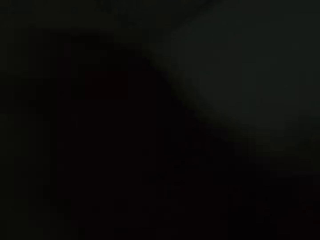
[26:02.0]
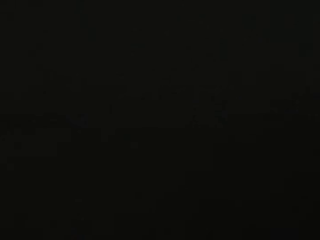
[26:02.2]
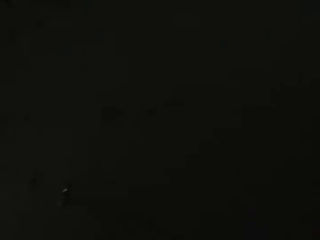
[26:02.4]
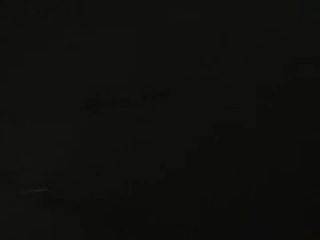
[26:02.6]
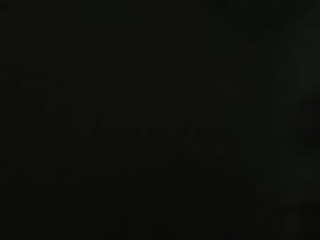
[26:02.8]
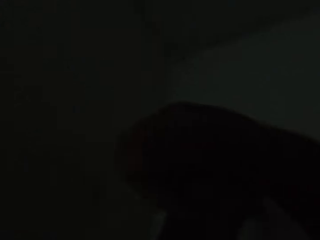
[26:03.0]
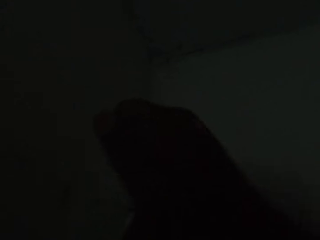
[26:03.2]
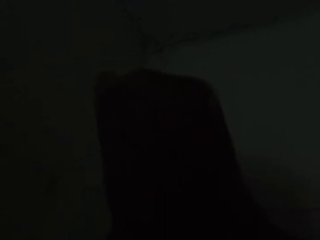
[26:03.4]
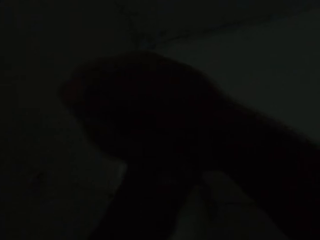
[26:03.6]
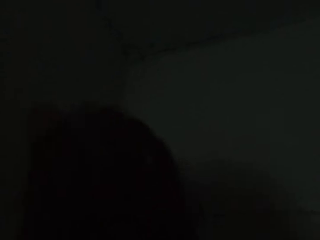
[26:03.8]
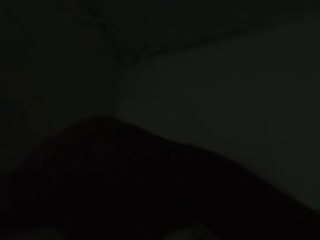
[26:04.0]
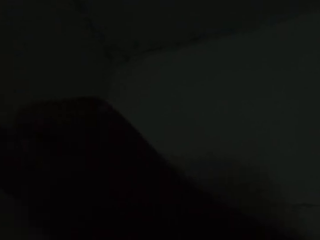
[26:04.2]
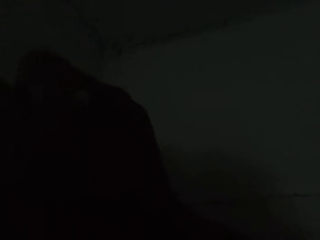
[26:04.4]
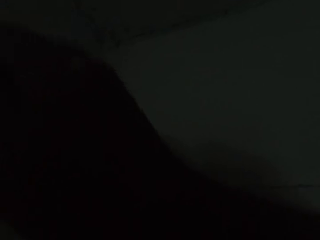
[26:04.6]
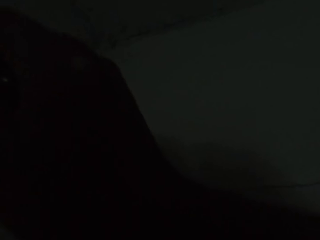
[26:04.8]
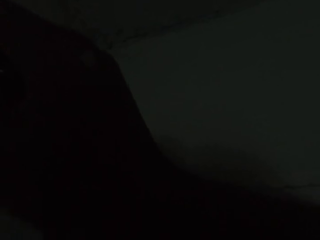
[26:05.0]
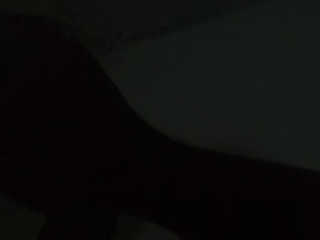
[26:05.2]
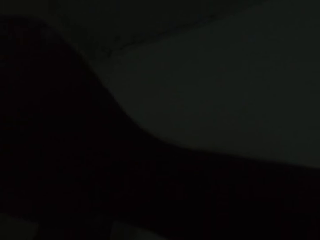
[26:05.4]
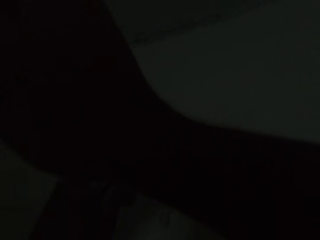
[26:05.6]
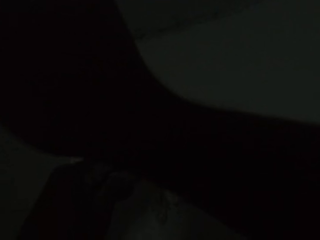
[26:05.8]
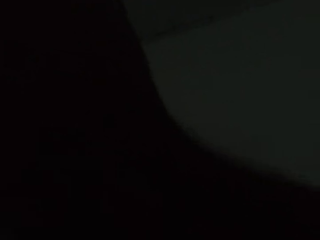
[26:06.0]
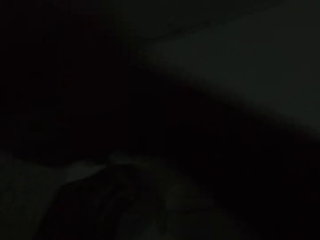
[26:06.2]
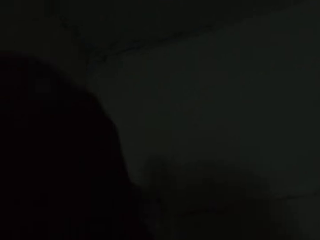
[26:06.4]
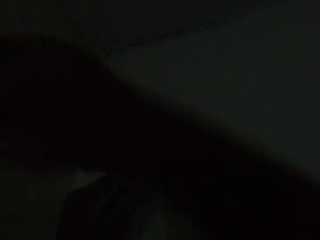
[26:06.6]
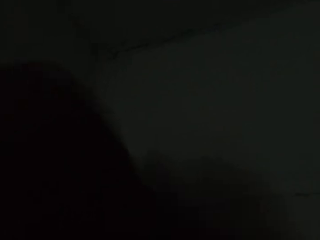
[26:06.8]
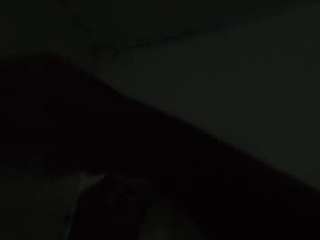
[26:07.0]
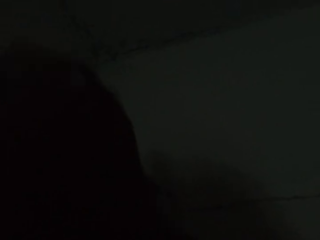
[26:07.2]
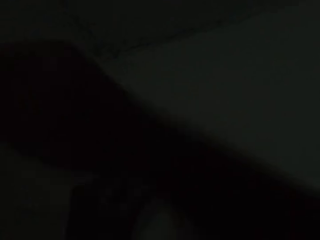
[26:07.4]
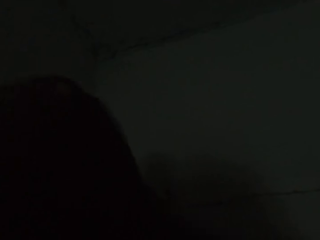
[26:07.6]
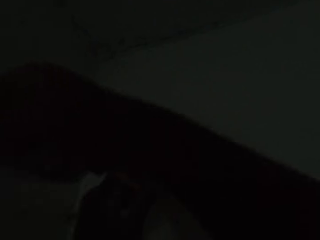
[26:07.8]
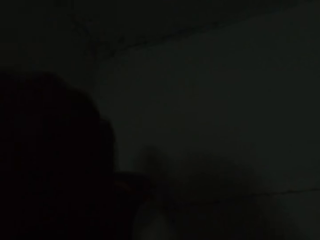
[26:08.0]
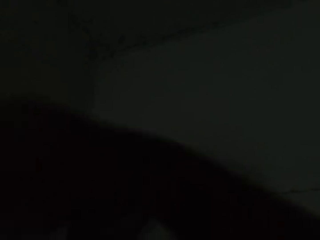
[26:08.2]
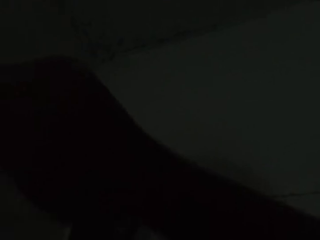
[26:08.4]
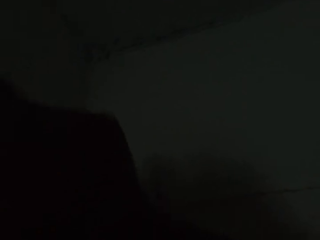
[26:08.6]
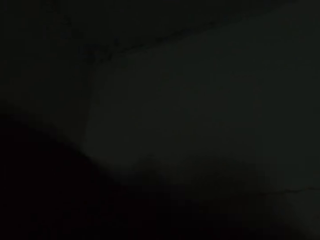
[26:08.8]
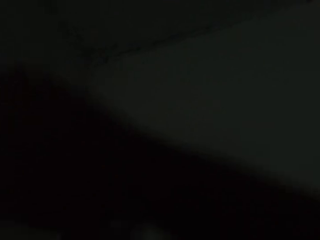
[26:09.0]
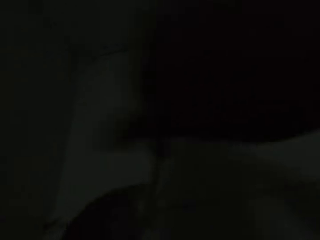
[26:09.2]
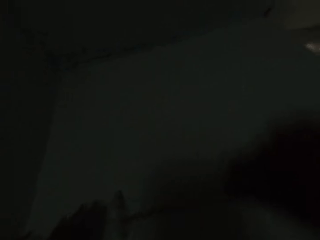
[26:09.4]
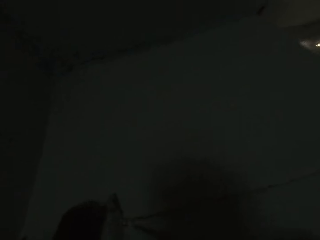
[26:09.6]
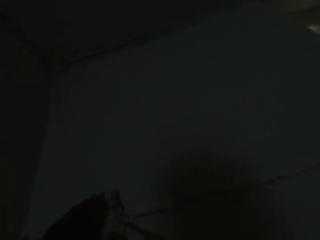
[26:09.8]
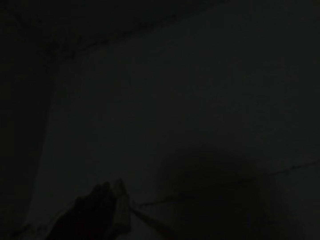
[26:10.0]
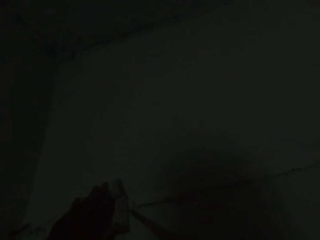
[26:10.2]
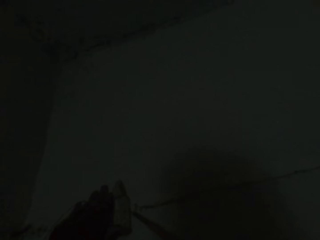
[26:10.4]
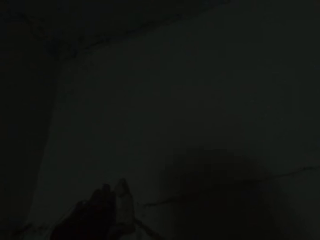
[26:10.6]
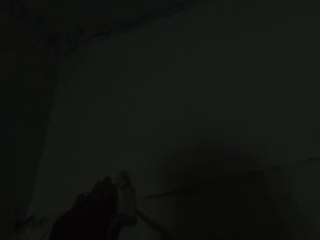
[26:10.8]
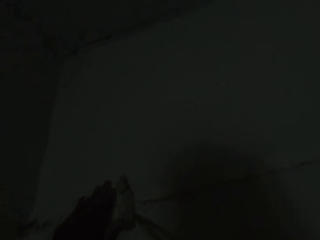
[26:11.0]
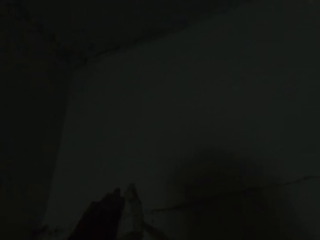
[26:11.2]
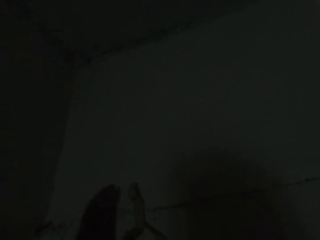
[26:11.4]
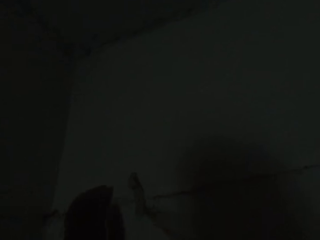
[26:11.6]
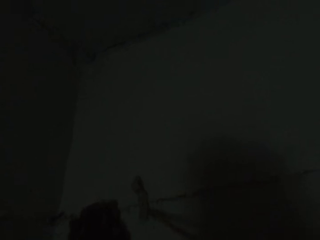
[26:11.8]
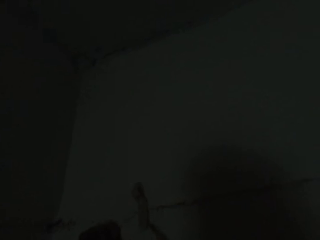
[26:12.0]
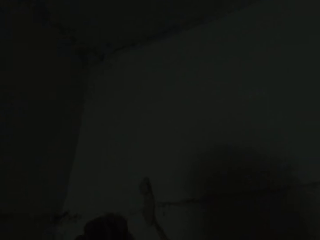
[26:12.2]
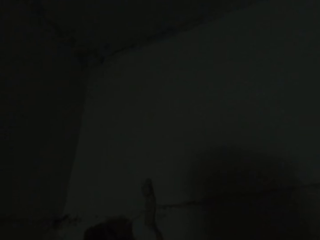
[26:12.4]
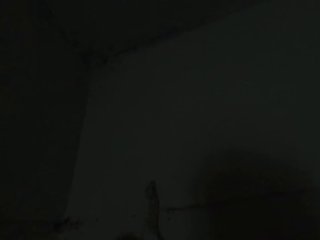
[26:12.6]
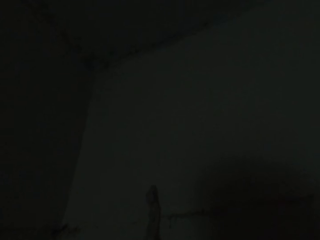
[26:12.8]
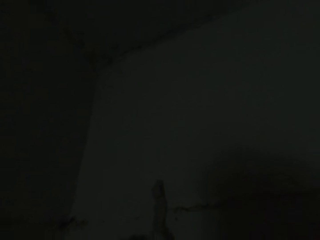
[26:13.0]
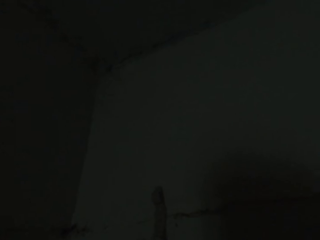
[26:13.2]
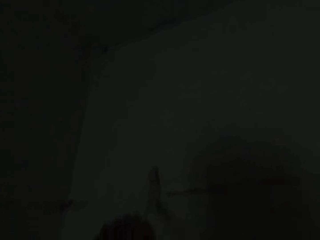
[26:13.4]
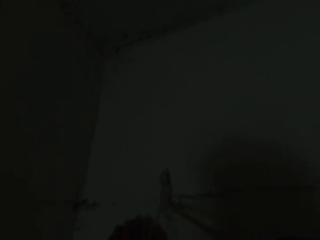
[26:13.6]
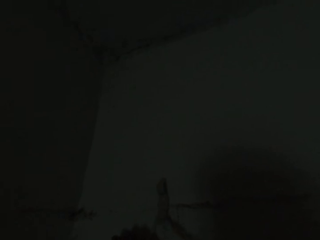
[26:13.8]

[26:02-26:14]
The camera wearer detaches the cable holder from the wall with the screwdriver in his right hand.

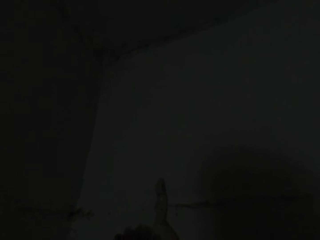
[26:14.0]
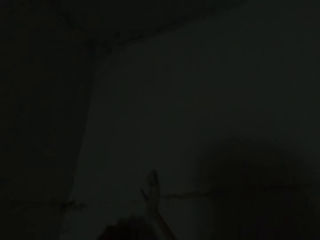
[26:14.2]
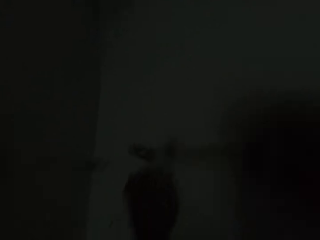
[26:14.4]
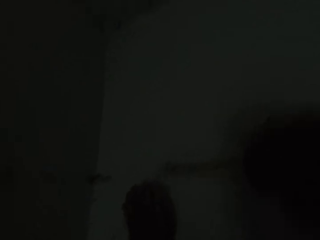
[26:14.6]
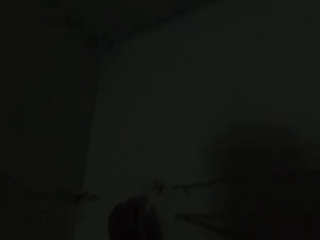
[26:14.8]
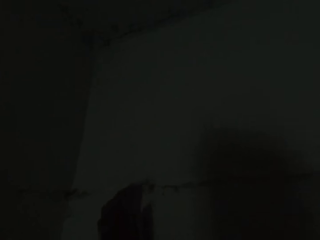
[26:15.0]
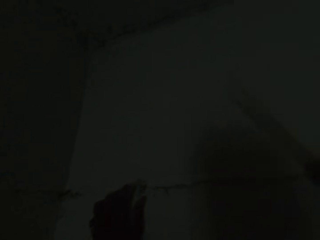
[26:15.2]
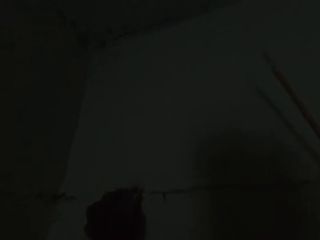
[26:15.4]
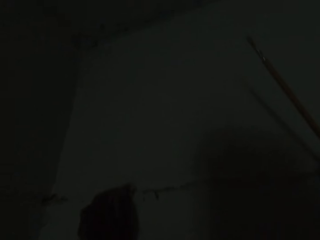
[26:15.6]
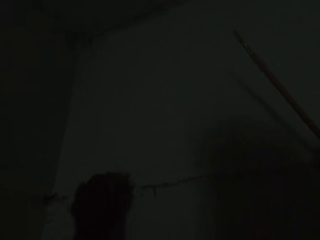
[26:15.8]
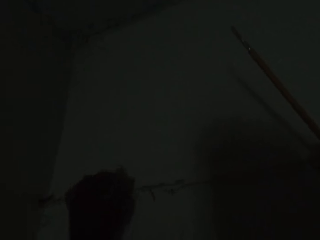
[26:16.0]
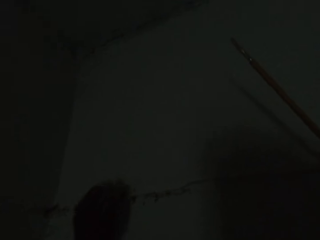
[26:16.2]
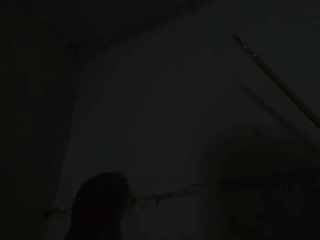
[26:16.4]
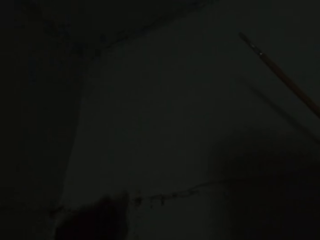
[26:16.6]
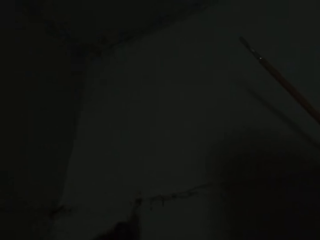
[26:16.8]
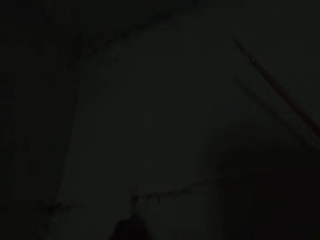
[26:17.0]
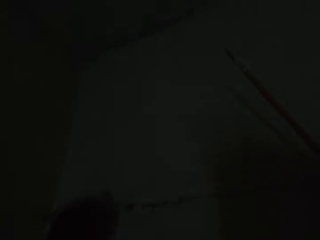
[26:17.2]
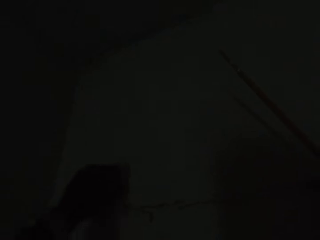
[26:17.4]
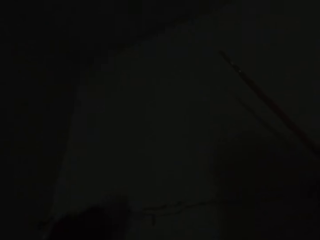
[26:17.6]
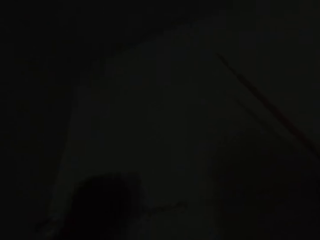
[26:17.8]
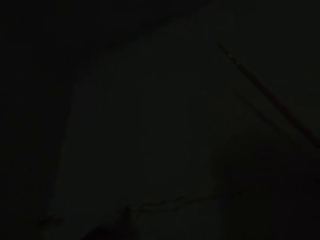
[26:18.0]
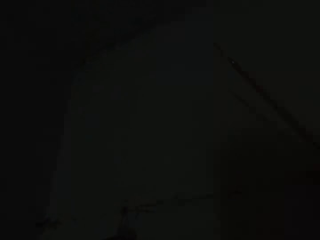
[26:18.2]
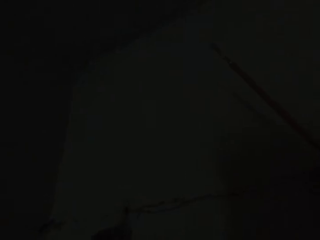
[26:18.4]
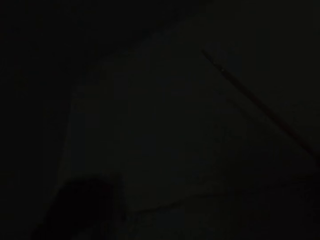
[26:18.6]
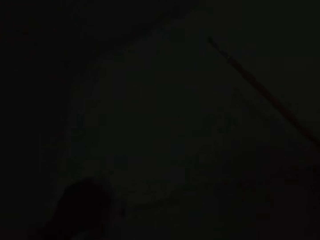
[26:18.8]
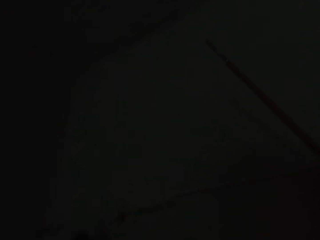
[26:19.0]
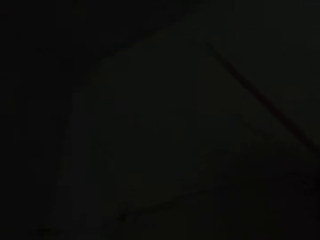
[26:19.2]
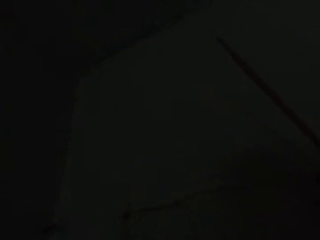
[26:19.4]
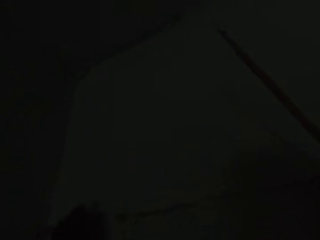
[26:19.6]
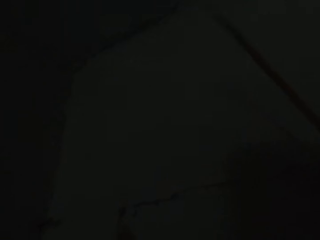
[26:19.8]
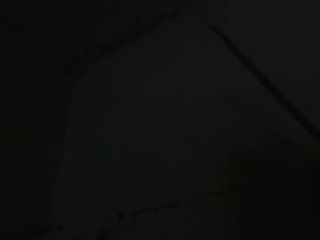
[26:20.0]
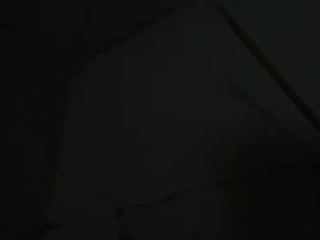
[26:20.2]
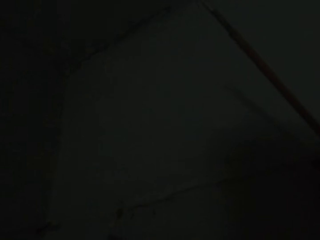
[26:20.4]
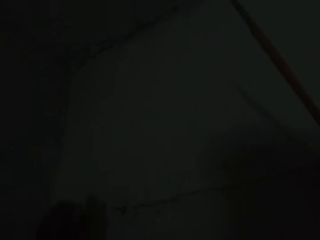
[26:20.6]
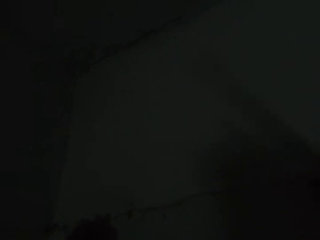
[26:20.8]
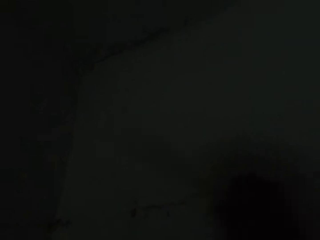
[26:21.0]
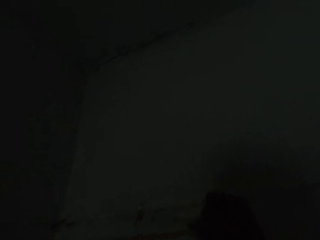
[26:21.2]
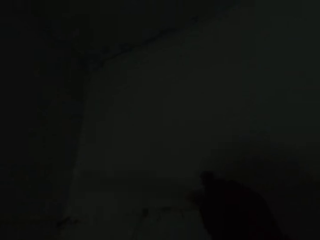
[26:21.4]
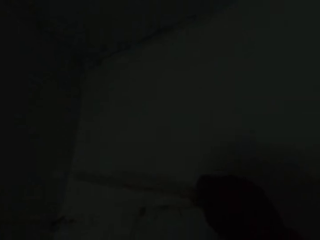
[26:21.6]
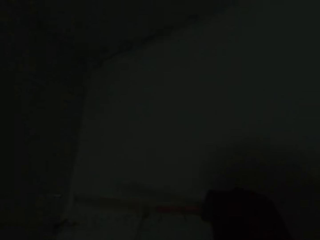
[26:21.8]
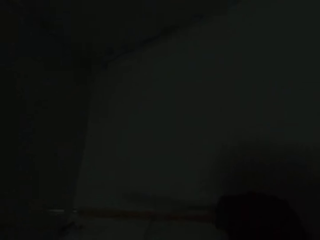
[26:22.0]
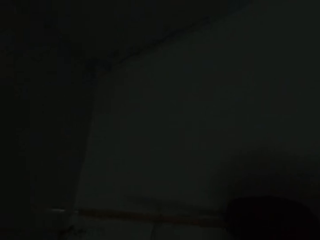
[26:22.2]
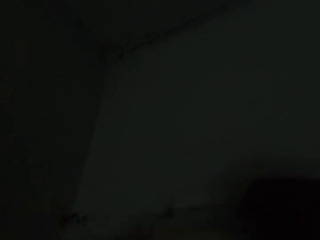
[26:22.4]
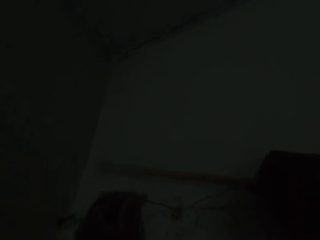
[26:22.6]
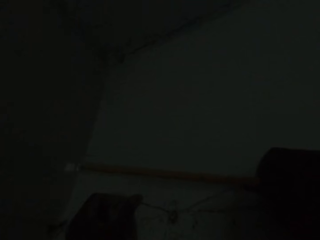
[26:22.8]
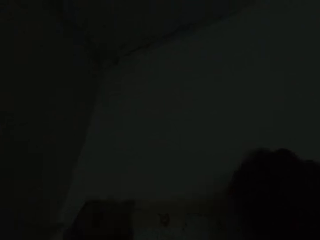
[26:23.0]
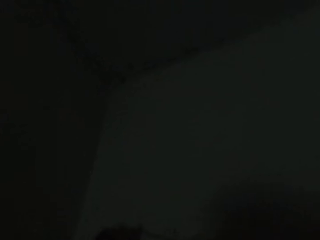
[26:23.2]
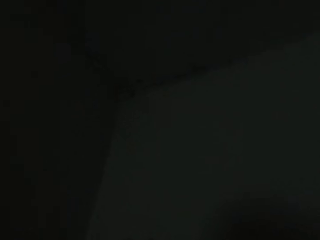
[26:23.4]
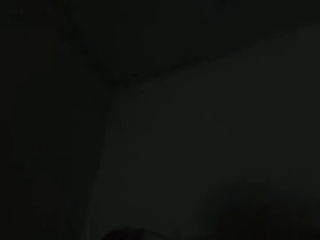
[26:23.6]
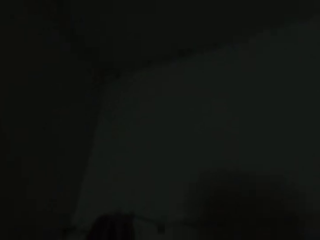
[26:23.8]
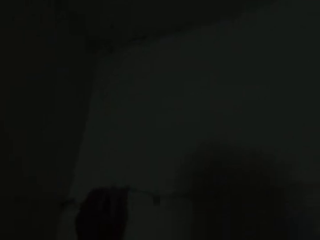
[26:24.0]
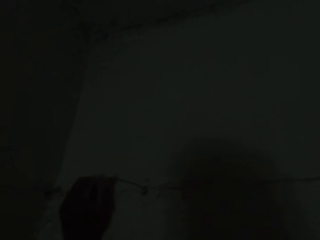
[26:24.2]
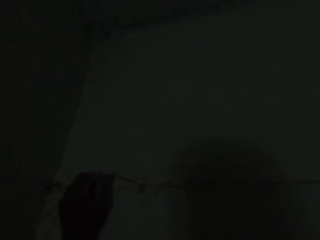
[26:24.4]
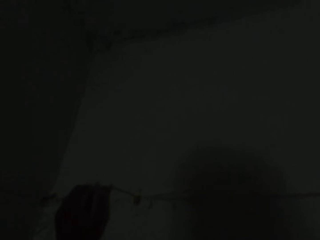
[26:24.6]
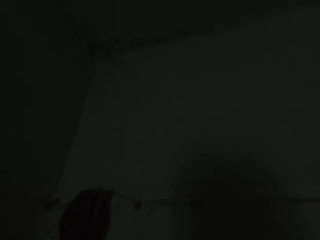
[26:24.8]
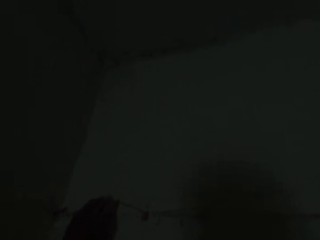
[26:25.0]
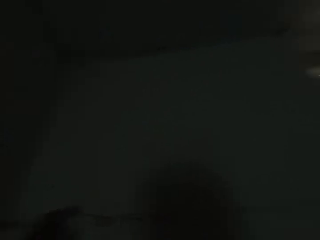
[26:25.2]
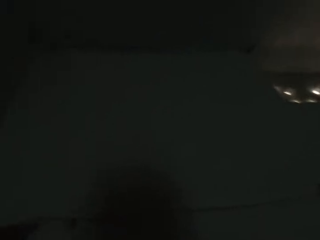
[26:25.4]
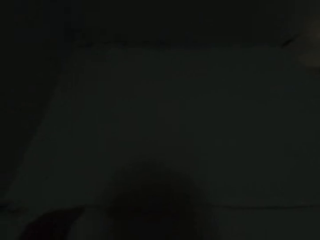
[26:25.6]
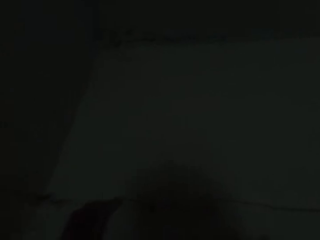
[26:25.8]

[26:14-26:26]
The camera wearer cuts a cable holder on the wall. He adjusts a connecting wire on the wall with his left hand. He adjusts the connecting wire on the wall with his hands. He unties a cable on the wall.
